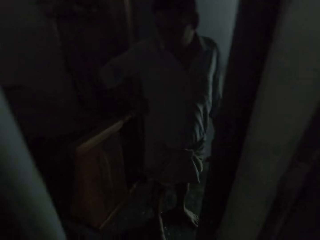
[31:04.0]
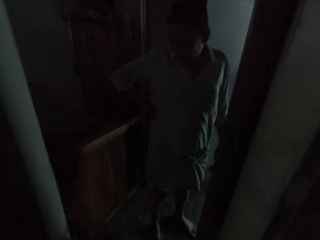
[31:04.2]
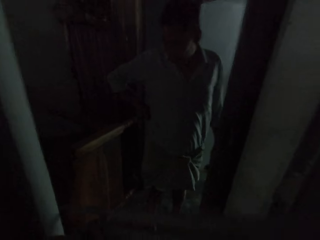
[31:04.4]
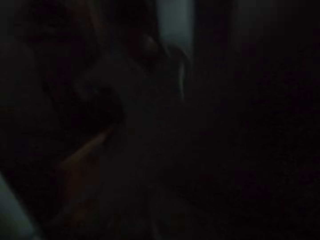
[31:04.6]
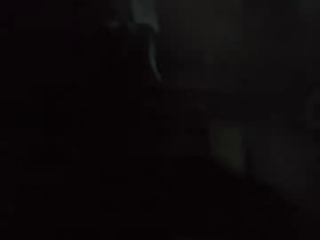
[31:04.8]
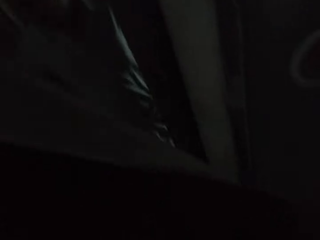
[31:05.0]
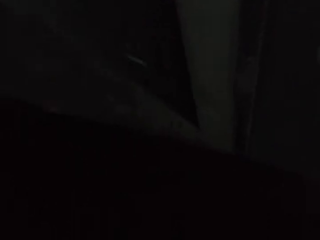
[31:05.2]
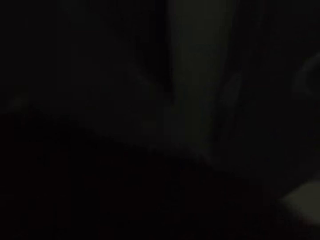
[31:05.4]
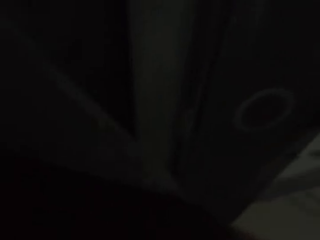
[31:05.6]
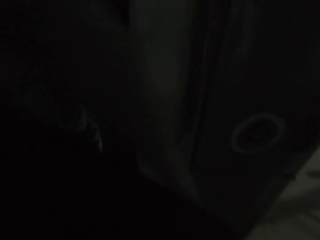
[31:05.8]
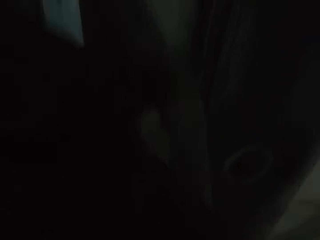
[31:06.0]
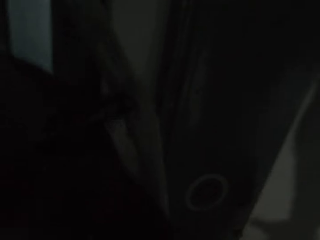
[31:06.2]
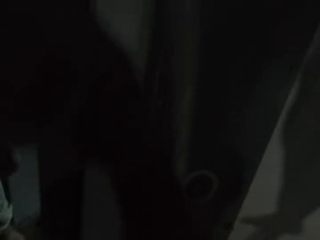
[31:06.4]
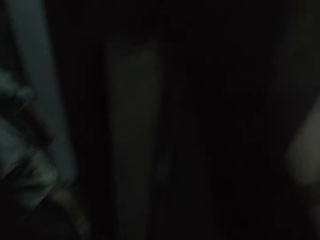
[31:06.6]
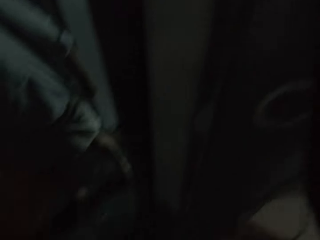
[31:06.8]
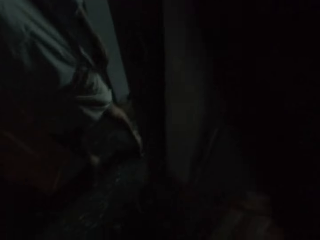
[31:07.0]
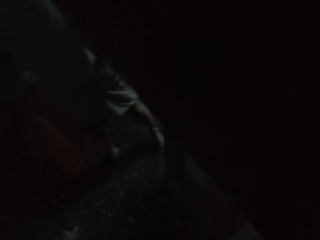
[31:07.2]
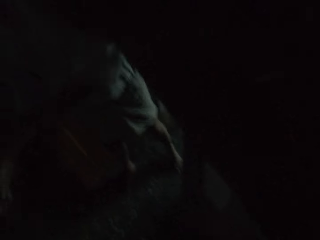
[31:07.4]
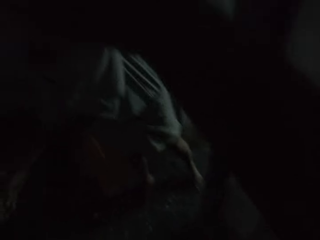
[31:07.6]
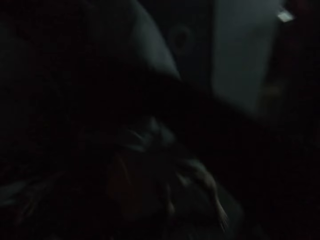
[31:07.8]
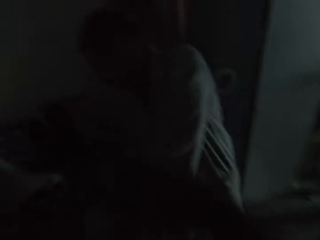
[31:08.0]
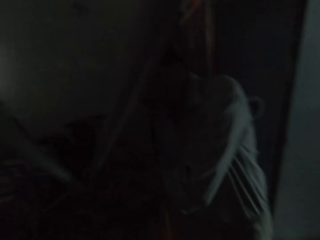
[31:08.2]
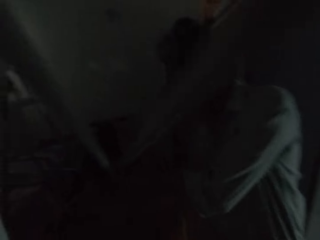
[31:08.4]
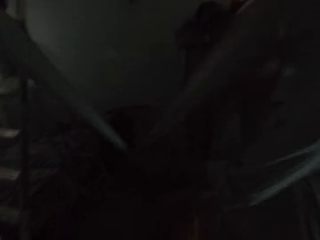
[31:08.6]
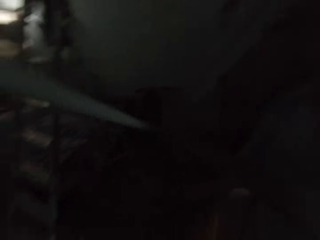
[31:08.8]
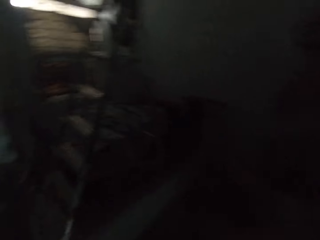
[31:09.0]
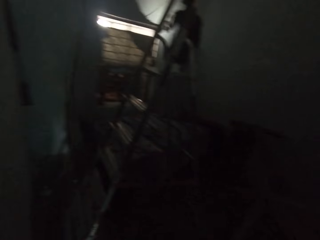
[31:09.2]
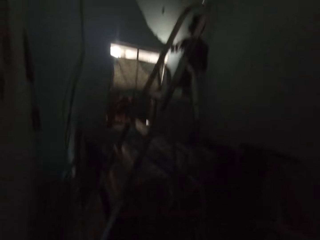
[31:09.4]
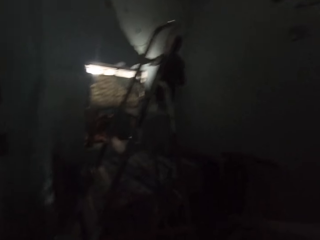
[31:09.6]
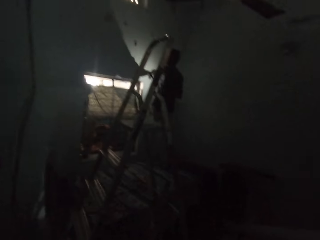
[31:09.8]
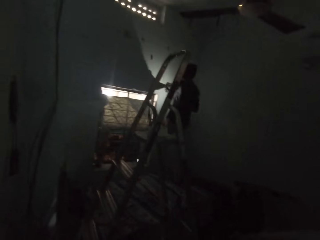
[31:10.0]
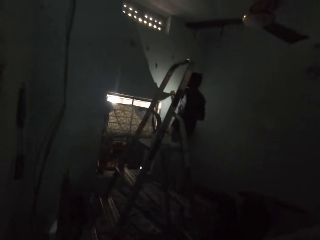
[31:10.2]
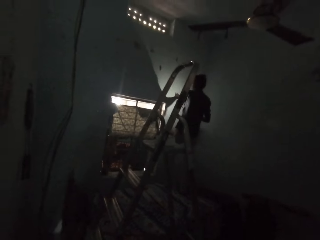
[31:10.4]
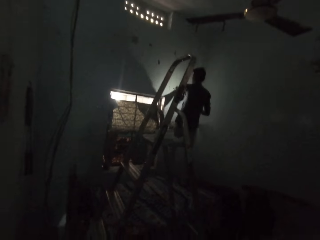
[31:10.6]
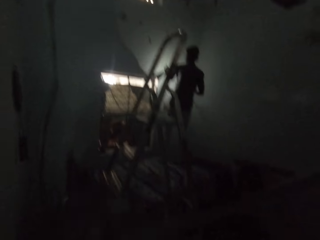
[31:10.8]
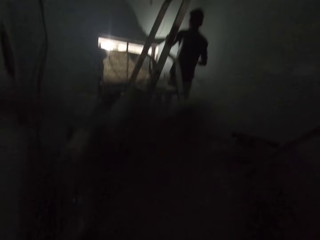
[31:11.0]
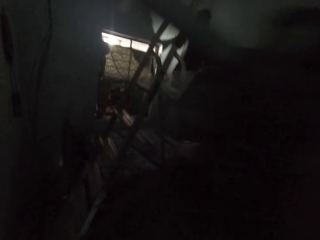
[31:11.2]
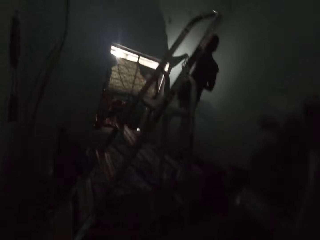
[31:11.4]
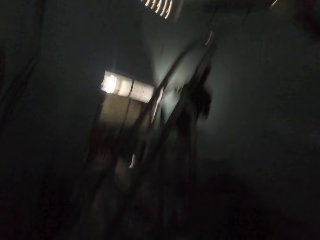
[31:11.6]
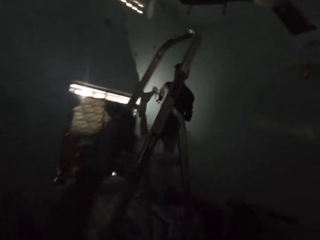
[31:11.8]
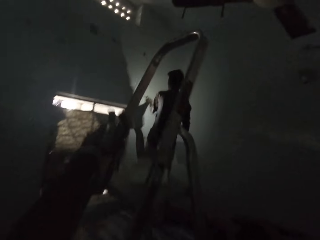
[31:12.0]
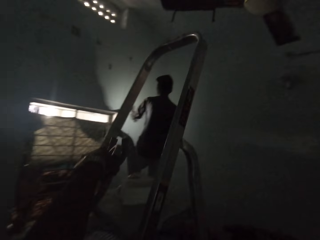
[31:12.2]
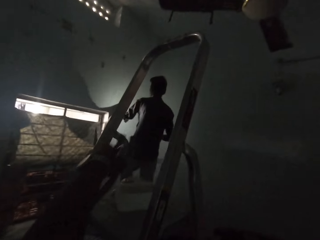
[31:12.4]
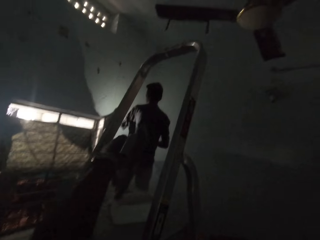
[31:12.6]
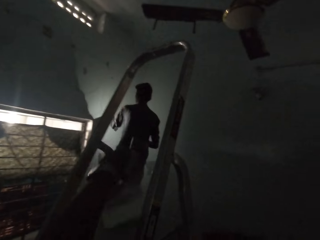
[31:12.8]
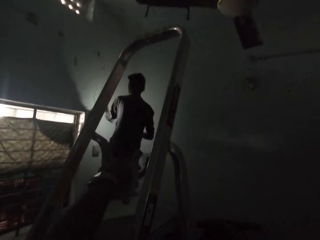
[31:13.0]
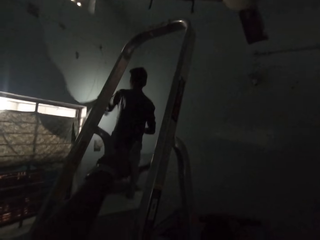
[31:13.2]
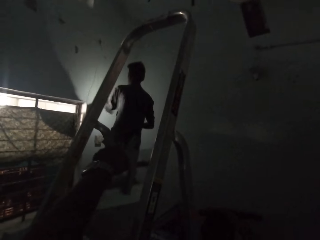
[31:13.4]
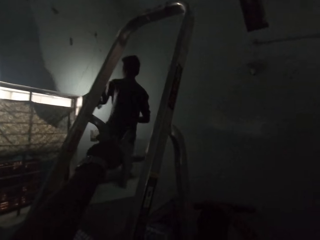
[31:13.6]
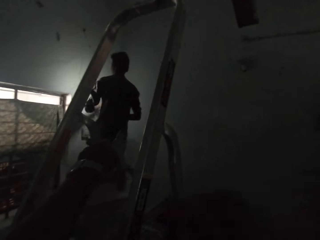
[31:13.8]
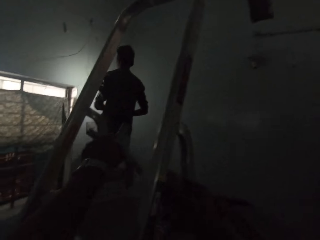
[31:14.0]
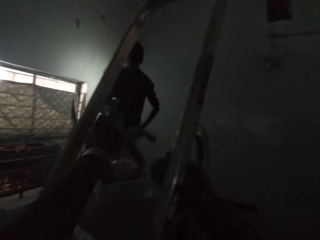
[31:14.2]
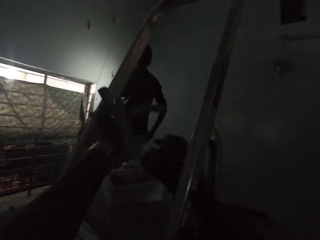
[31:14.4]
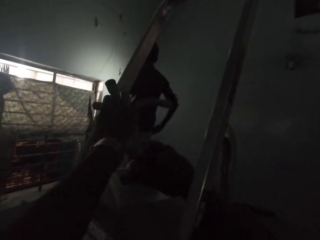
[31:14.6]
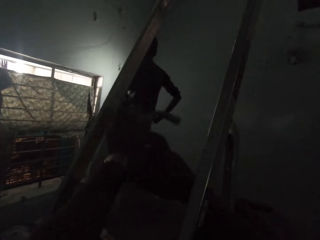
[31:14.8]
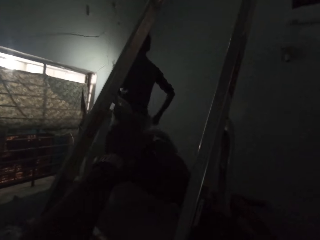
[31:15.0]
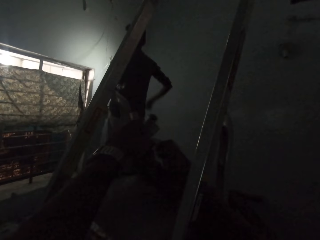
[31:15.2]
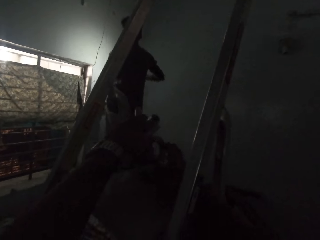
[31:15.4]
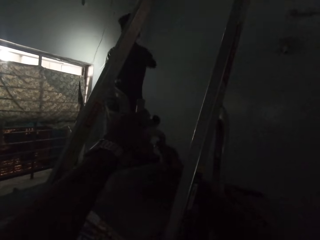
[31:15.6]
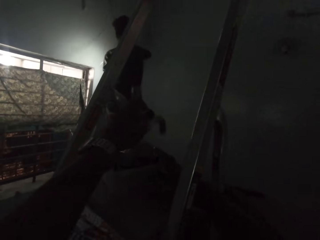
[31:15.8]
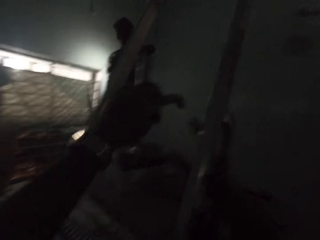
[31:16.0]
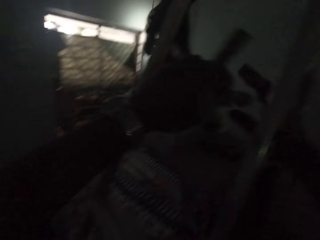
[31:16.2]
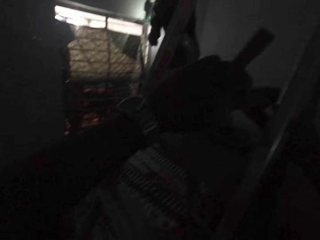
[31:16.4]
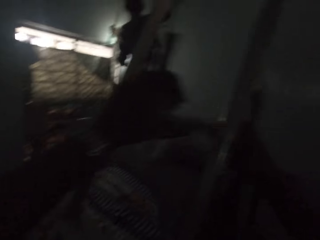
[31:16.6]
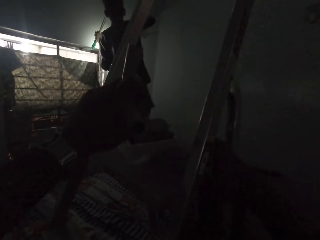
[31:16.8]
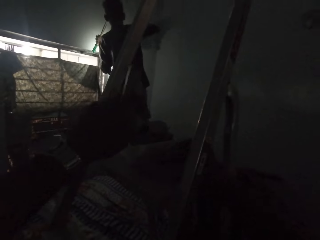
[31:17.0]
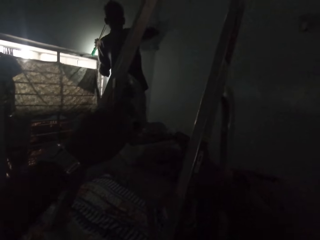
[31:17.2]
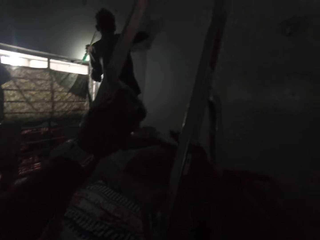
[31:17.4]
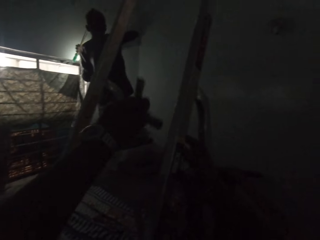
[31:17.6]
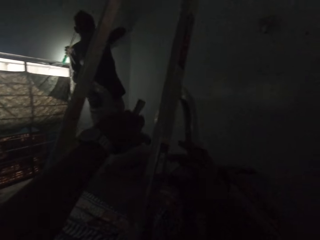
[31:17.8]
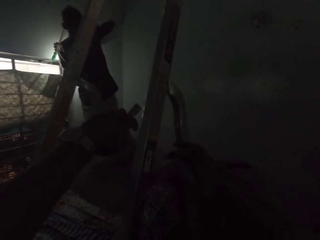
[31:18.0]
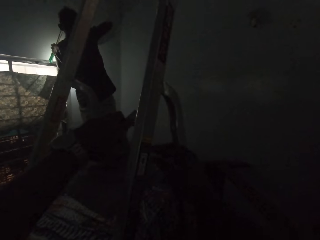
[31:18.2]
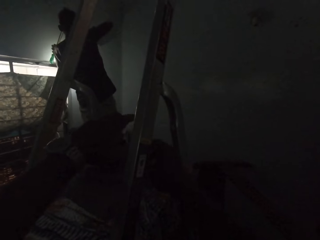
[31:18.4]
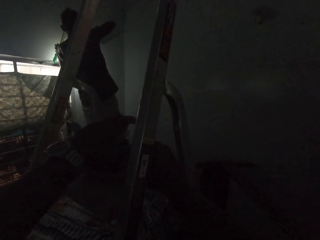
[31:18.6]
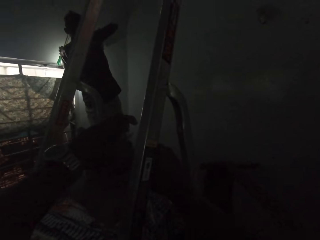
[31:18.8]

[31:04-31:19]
The camera wearer adjusts a camera on his head with his right hand. A man holds the pipes with both hands. Another man removes a wire from the wall with his left hand. The camera wearer drops pipes in a box. He places the pliers on the ladder step with his left hand. He places the conduit pipes on the ladder step with both hands. He places plastic joints in the box.

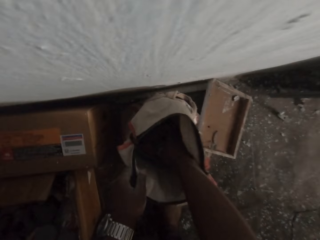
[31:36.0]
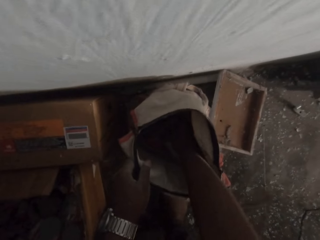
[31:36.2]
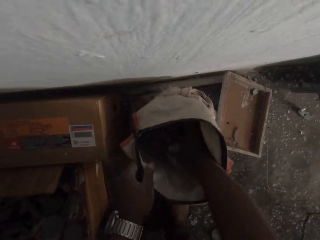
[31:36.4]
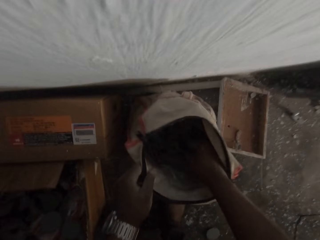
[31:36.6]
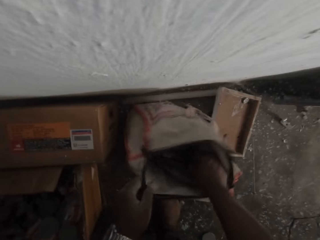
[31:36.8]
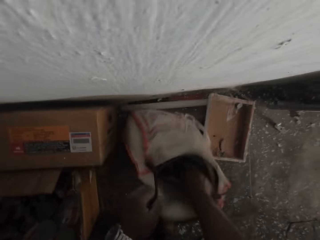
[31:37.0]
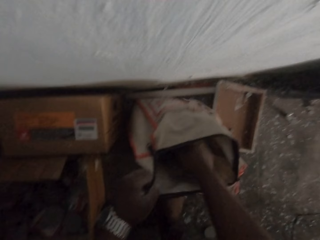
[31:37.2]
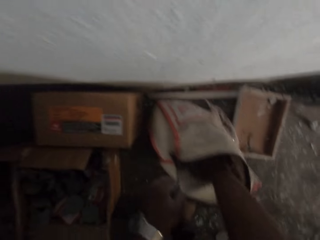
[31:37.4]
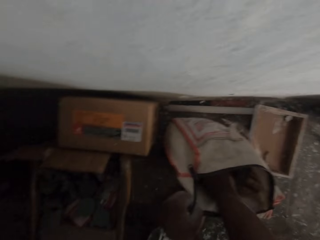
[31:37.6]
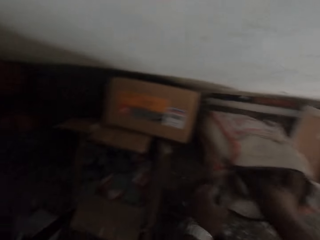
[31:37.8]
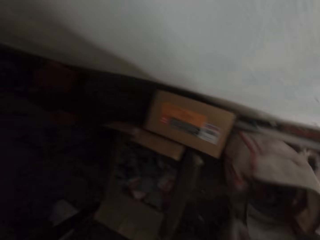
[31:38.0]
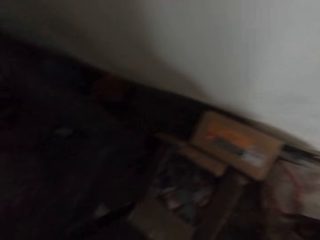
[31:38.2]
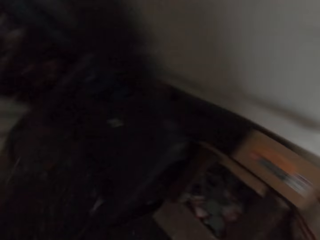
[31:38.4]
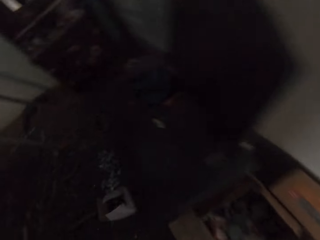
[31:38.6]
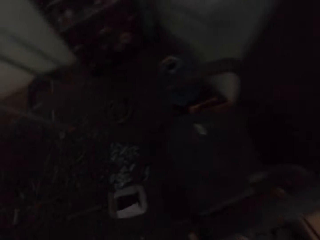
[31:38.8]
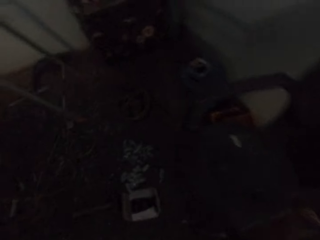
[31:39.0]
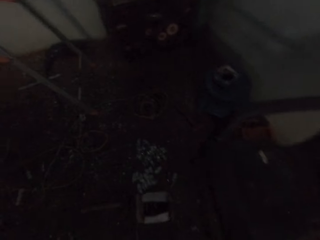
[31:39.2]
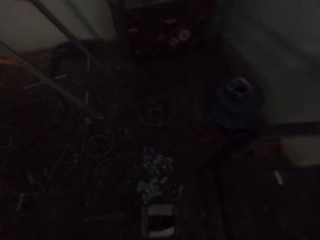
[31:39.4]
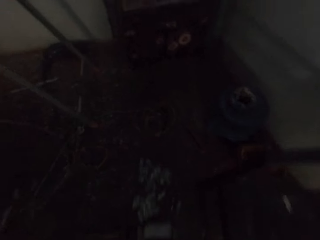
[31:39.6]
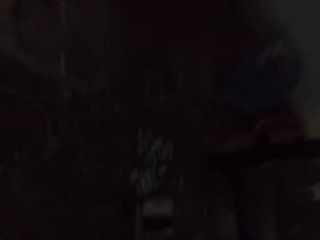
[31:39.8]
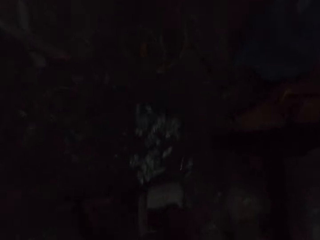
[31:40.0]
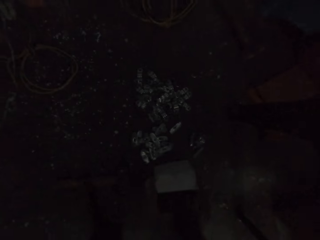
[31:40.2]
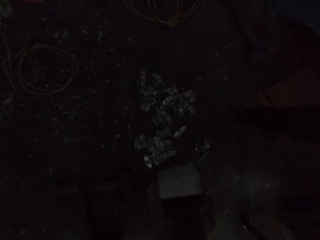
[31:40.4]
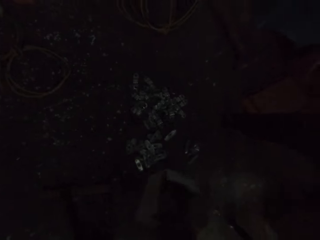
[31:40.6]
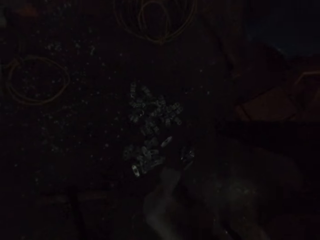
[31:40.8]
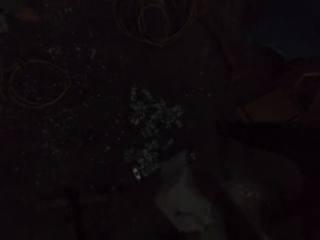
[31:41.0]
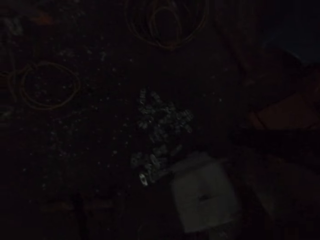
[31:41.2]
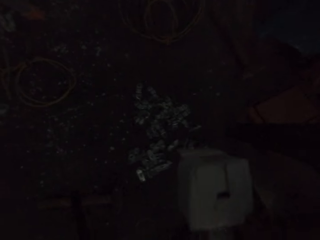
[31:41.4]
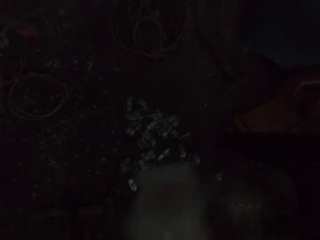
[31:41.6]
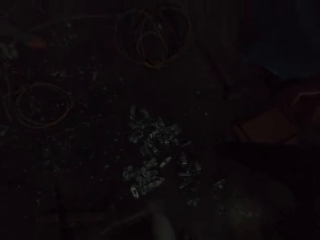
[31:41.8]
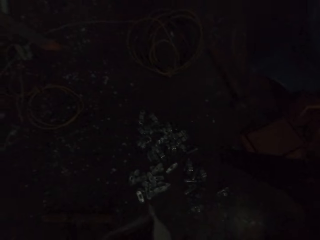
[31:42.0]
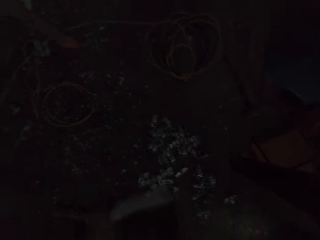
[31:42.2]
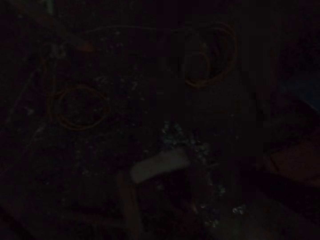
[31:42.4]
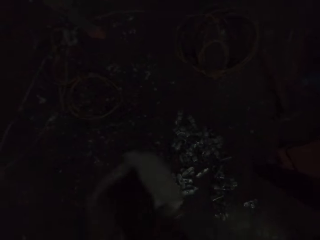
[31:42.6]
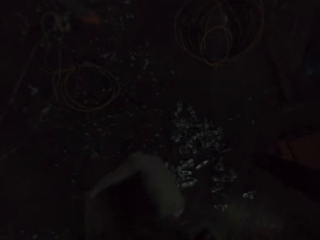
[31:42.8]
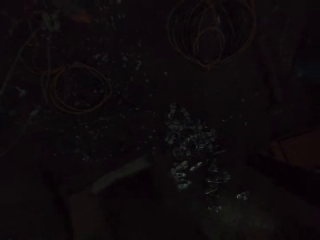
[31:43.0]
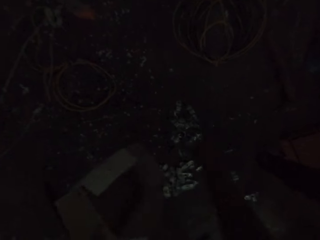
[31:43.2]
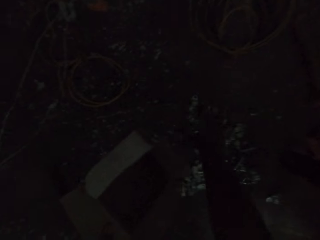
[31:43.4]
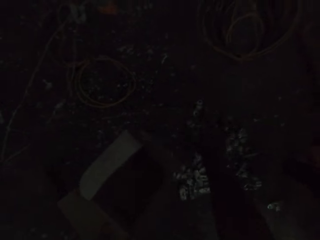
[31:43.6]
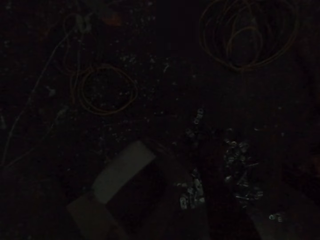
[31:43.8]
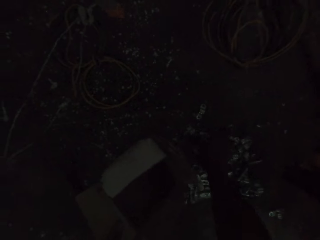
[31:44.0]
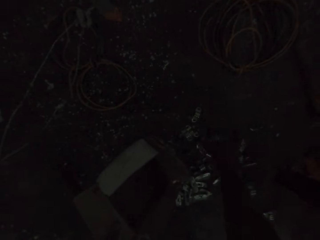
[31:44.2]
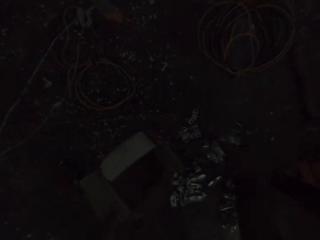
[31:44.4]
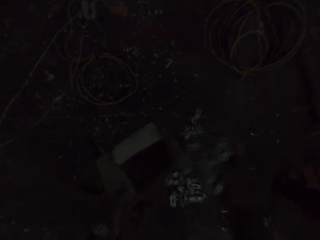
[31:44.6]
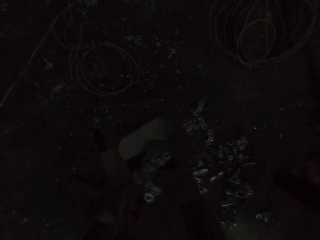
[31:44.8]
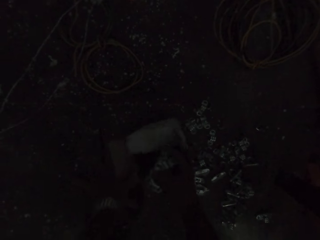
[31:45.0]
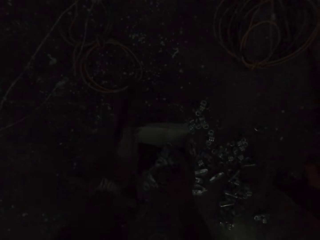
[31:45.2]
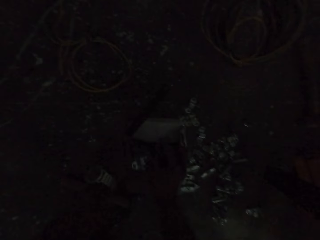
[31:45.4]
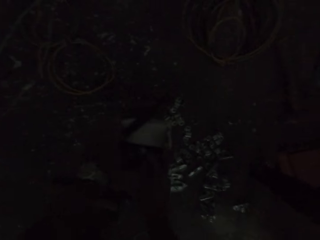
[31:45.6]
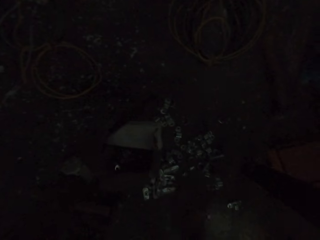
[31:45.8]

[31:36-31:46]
The camera wearer takes a screw from the bag on the ground with his right hand. He searches inside the cement bag. He takes a box from the ground with his right hand. He pours clips from the box on the ground with his right hand. He drops the box on the ground with his right hand. He packs the clips on the ground with his right hand. He holds the box on the ground with his left hand. He drops the screws in the pack in his left hand with his right hand.
